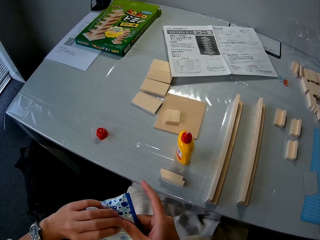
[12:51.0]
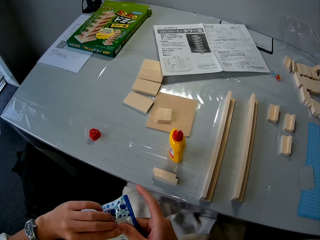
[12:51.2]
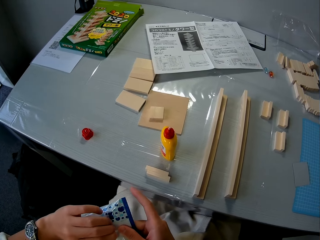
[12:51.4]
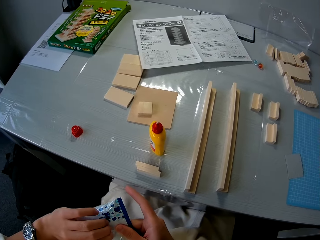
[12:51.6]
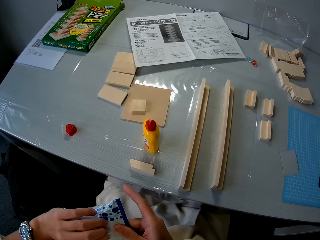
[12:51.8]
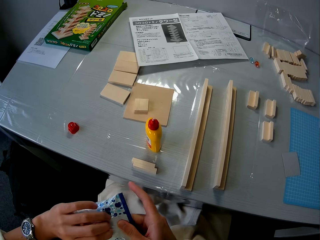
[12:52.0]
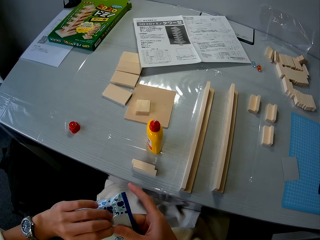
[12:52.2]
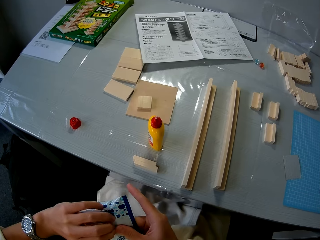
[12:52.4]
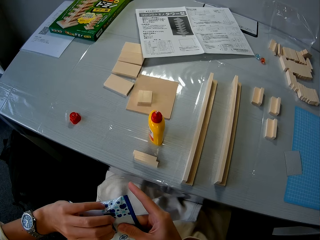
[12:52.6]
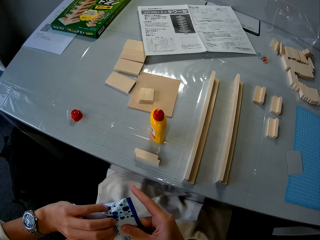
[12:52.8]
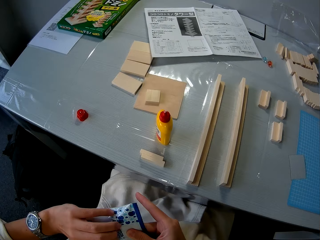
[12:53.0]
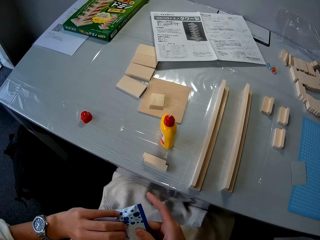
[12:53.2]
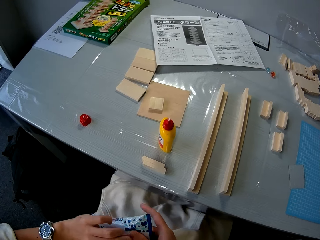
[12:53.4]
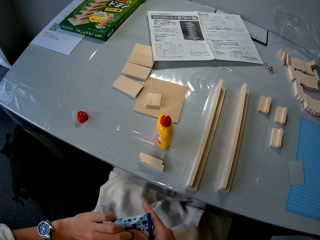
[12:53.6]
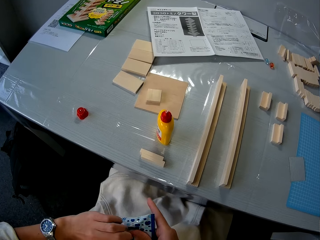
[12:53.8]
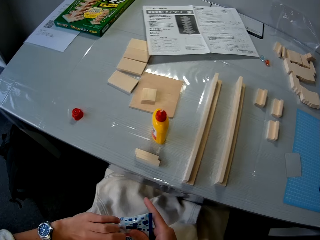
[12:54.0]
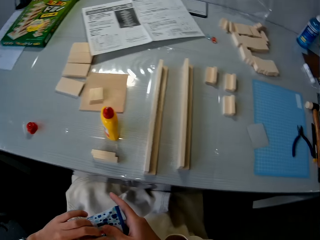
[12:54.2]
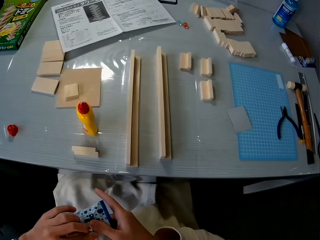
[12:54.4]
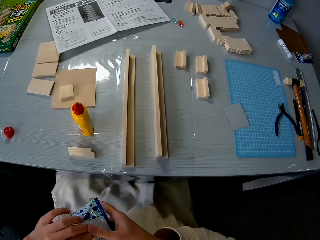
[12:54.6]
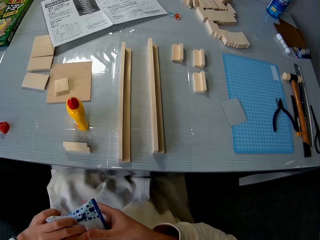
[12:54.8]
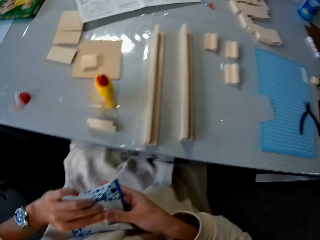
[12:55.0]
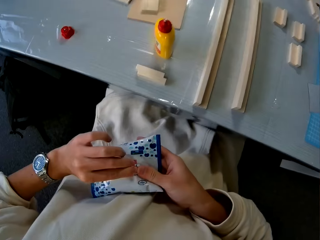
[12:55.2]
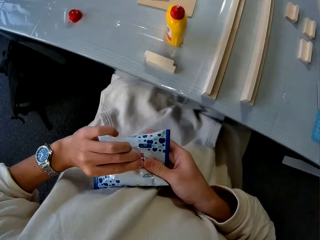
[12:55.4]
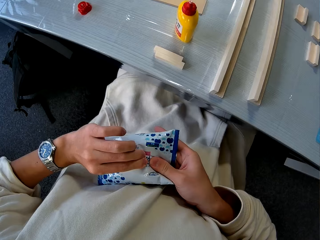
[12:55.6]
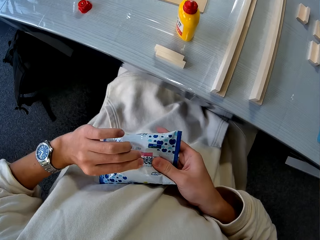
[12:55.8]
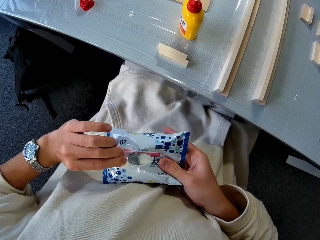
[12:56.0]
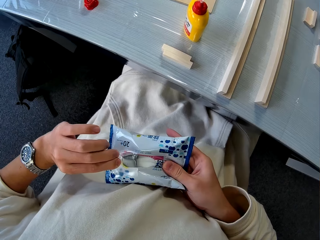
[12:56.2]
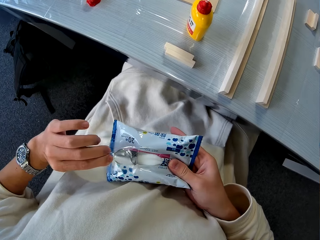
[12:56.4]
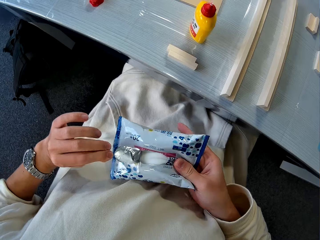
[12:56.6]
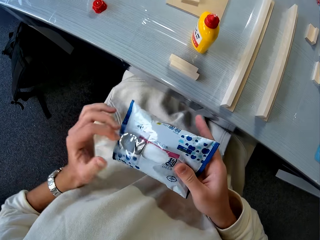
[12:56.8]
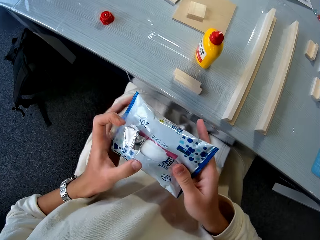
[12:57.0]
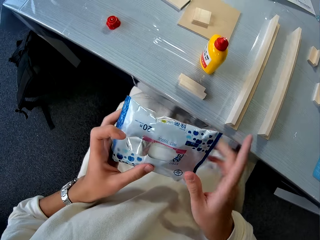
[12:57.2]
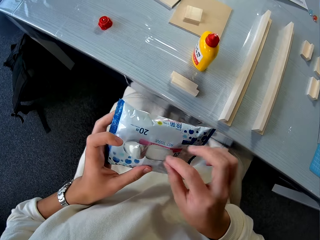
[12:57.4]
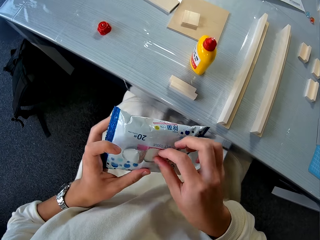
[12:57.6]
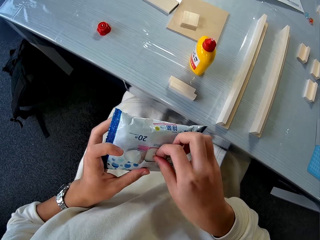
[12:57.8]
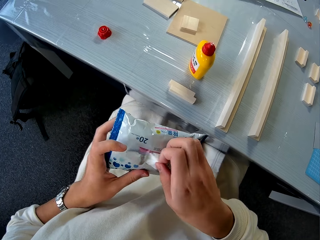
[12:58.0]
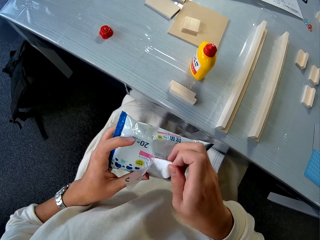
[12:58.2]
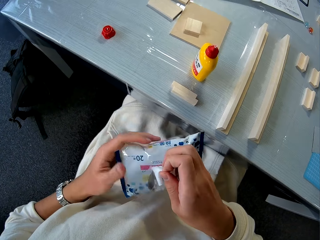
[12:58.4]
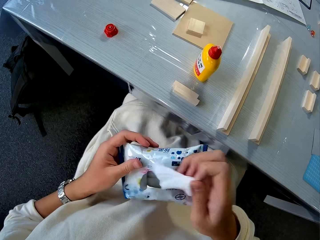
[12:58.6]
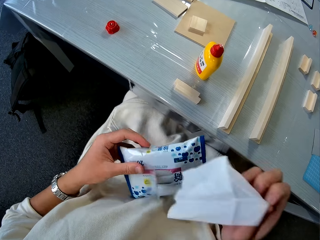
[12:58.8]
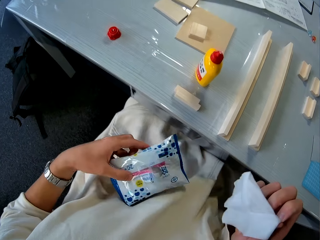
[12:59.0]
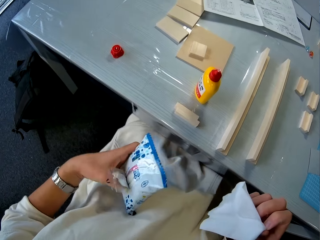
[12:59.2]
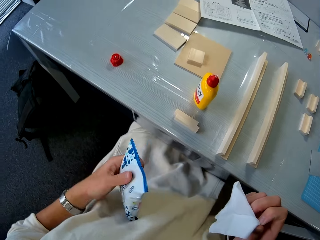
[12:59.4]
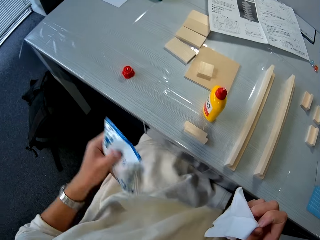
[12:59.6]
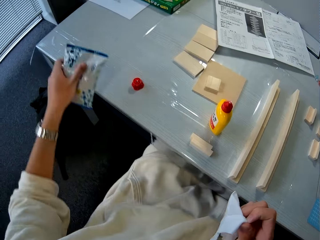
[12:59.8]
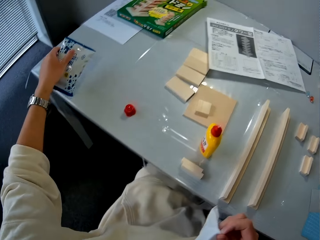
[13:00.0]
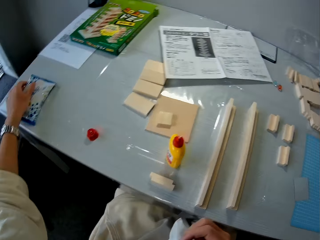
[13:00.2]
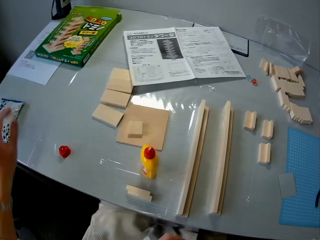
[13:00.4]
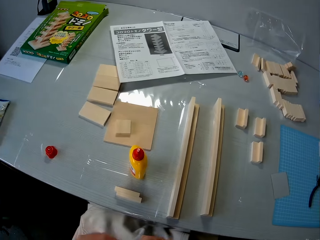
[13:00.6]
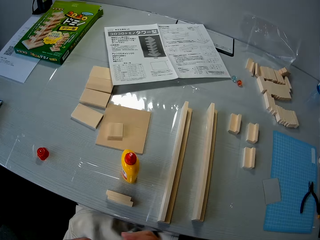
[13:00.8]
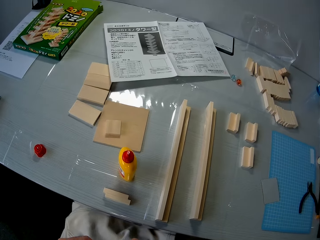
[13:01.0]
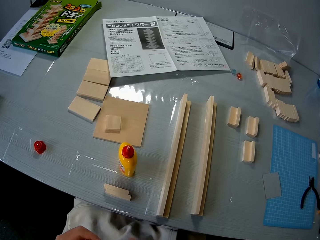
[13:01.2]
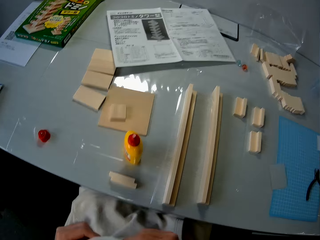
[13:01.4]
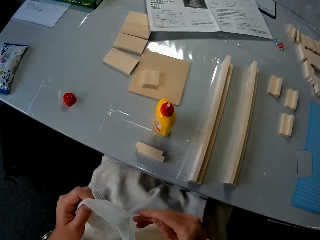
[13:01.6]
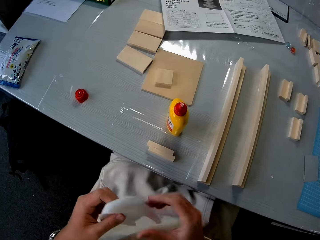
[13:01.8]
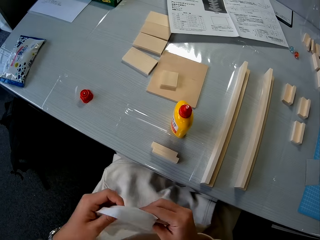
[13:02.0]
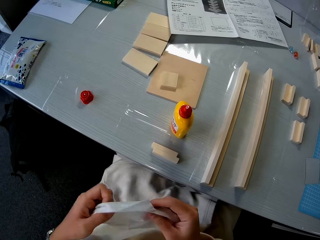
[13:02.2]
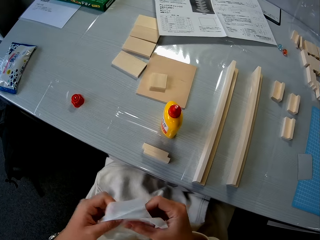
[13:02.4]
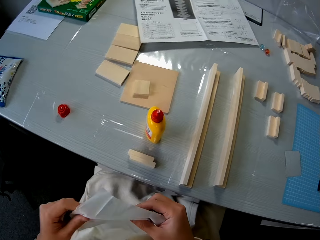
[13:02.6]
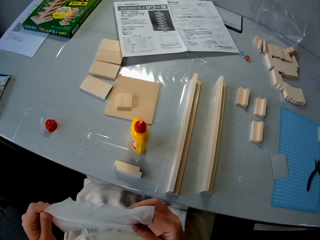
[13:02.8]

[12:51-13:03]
The camera wearer opens the nylon. They remove the wipes from the nylon. They drop the nylon on the table. They close it. They spread the wipes.

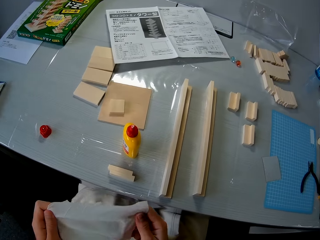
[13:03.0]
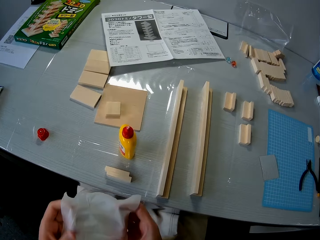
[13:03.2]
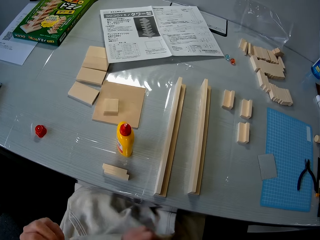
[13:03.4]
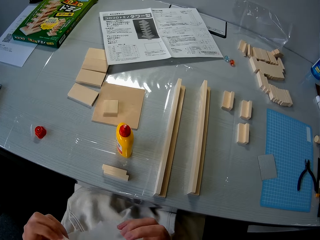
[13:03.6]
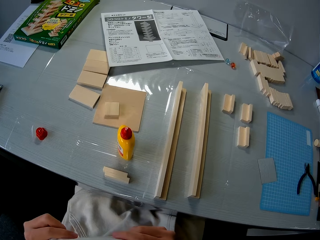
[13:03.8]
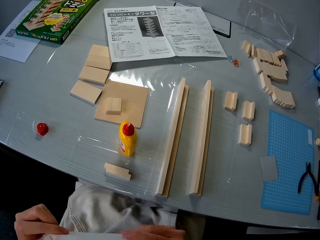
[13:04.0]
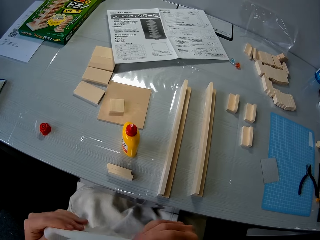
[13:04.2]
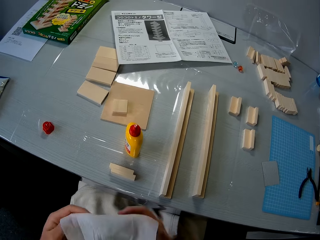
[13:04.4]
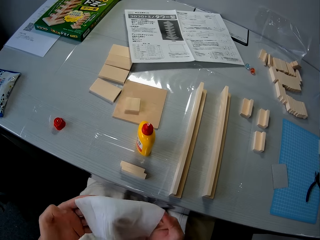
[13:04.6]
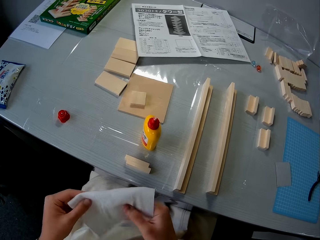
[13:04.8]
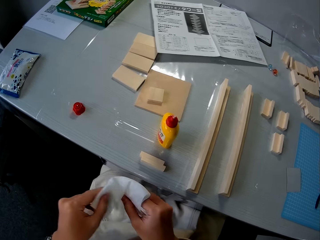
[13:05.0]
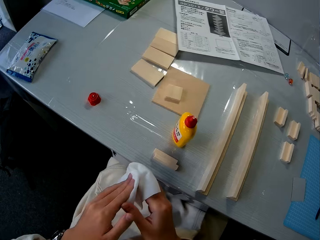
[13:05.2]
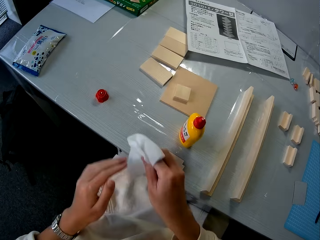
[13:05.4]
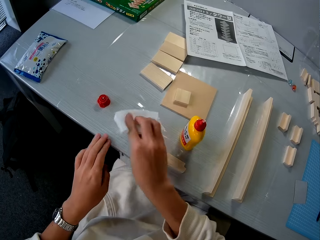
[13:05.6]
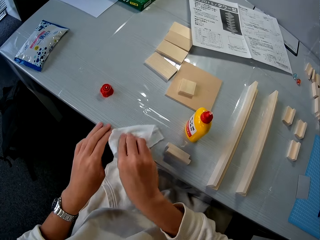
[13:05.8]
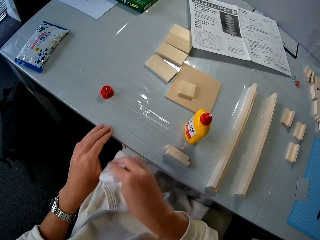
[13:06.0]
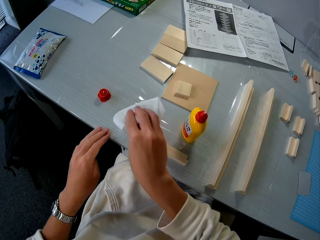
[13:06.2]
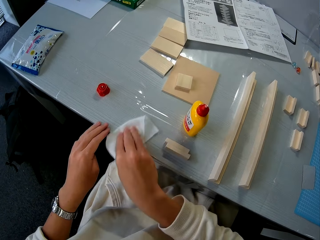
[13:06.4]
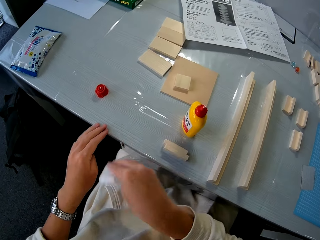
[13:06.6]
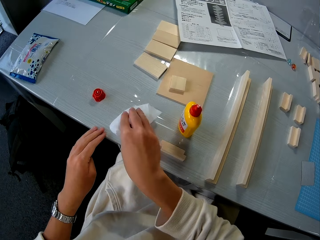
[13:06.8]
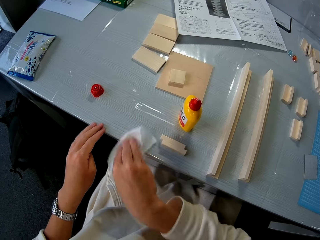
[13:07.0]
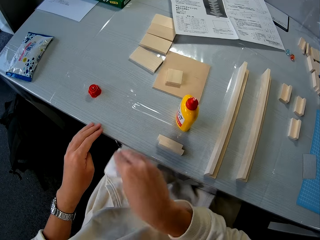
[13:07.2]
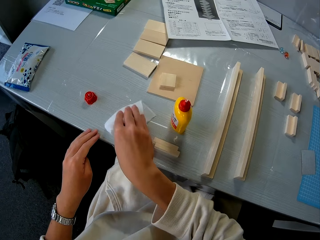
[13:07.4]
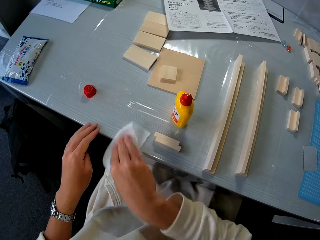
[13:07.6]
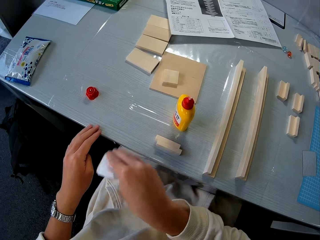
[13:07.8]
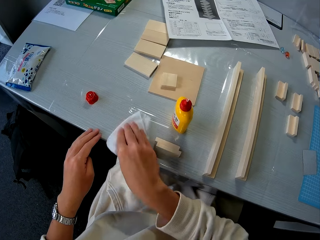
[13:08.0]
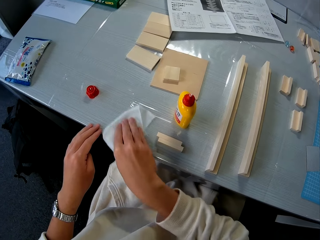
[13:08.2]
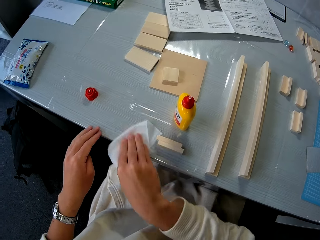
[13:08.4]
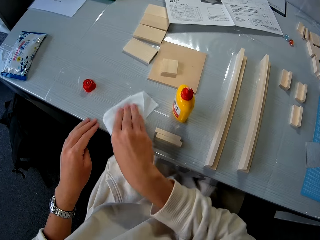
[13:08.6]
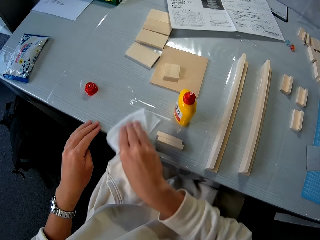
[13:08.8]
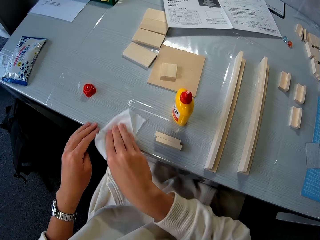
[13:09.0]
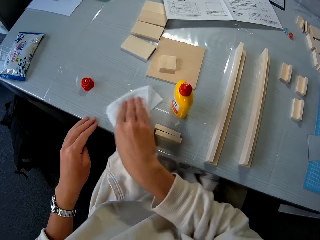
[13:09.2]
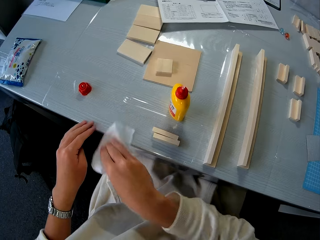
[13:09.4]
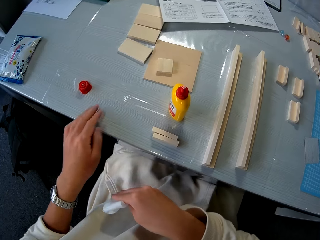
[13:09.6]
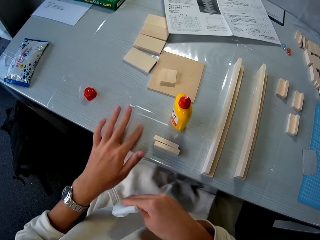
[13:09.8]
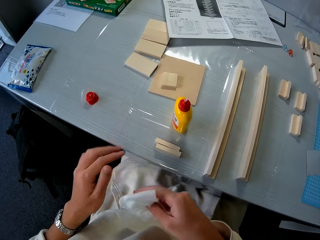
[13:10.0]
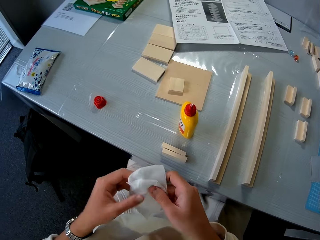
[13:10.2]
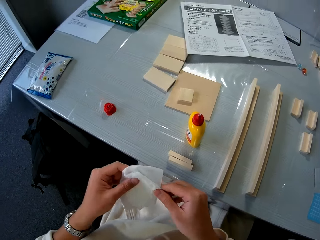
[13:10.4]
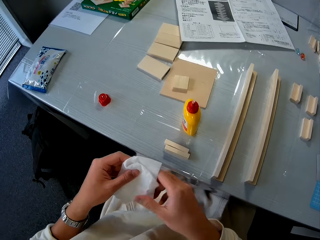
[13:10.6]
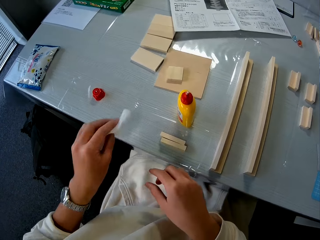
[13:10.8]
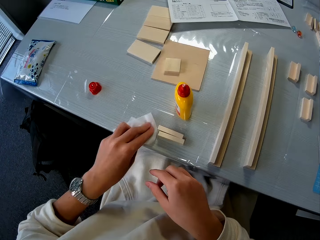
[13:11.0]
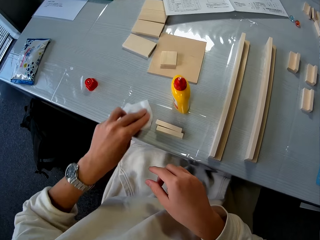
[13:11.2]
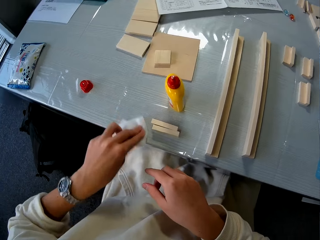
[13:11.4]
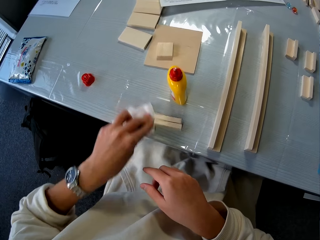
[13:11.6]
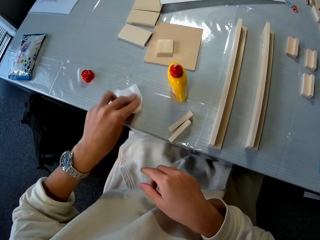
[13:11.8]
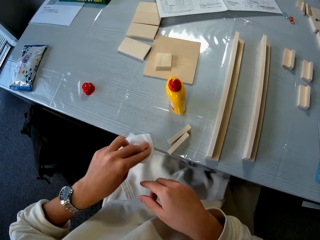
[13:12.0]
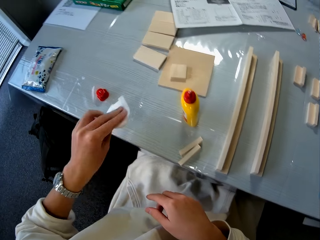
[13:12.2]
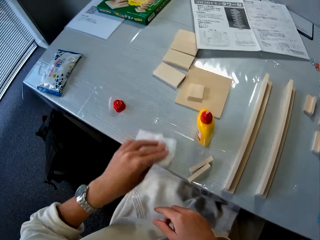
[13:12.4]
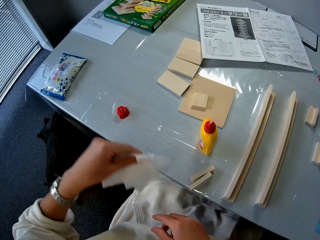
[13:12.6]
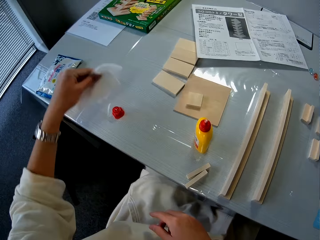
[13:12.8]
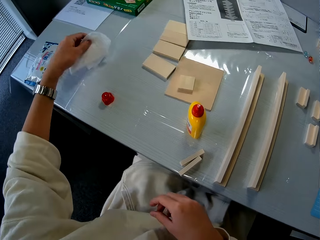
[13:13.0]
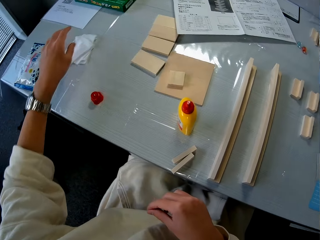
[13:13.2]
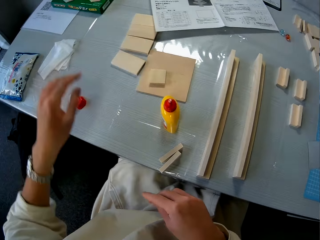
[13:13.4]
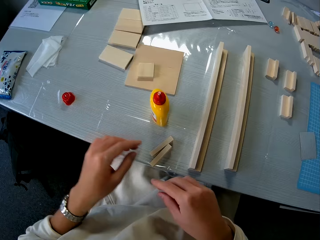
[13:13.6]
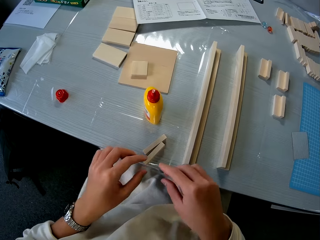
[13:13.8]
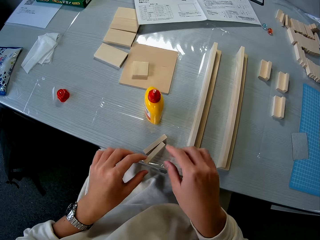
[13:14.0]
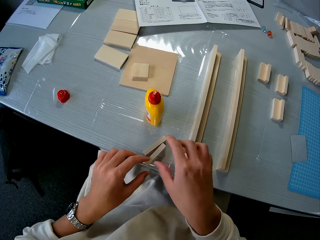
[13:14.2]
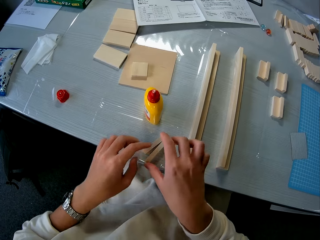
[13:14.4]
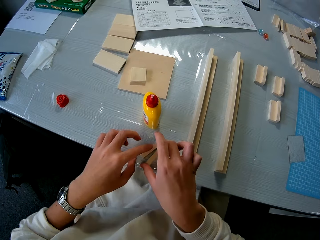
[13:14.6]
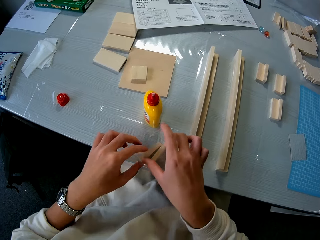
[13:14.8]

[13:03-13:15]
The camera wearer folds the wipes. He cleans the table with the wipes. He rubs his finger on the table. He touches the wipes. He cleans the table with the wipes. He drops the wipes on the table. He touches the cardboard.
